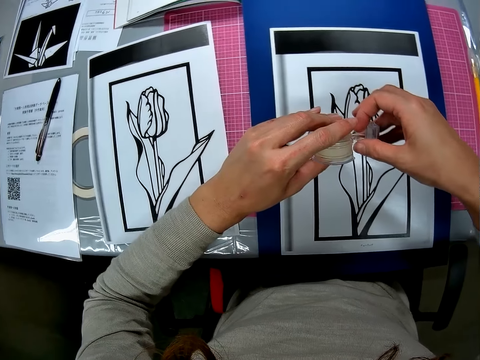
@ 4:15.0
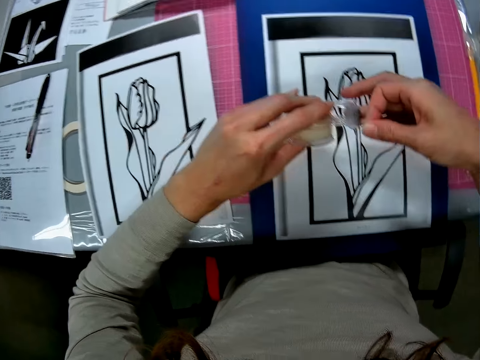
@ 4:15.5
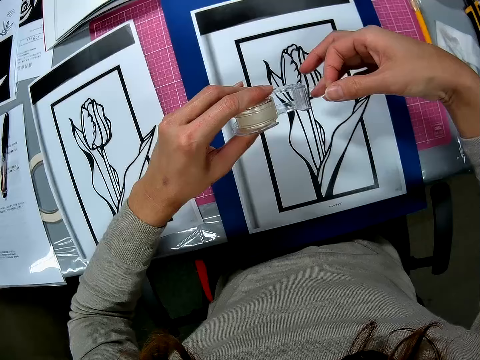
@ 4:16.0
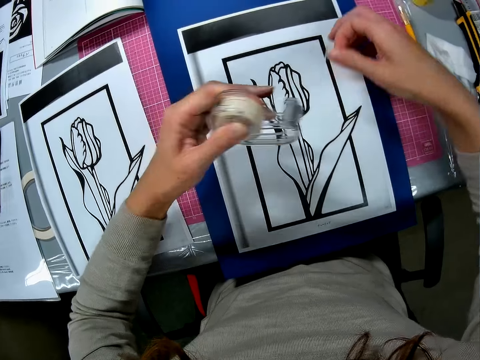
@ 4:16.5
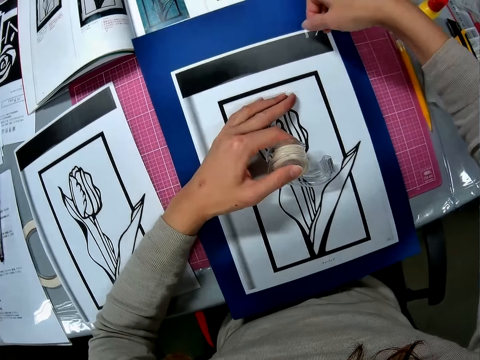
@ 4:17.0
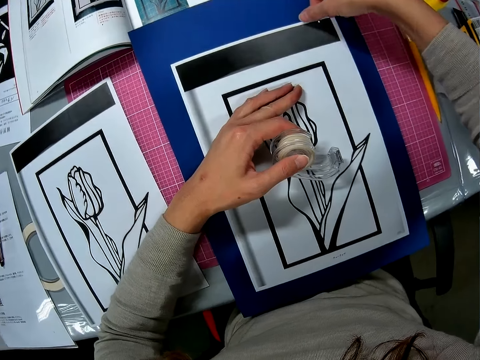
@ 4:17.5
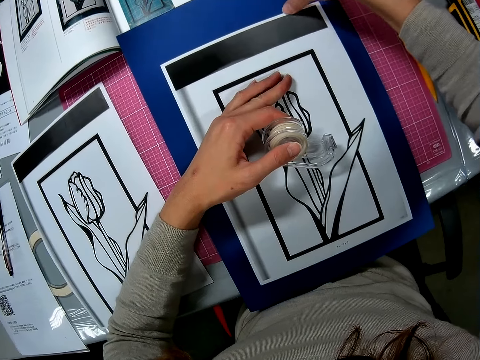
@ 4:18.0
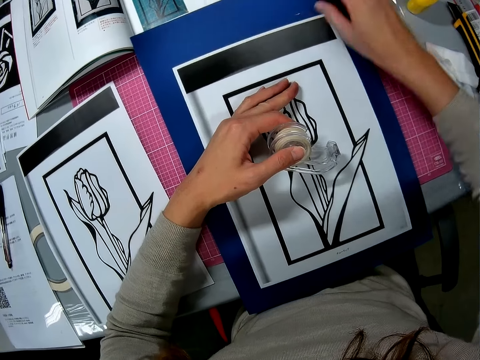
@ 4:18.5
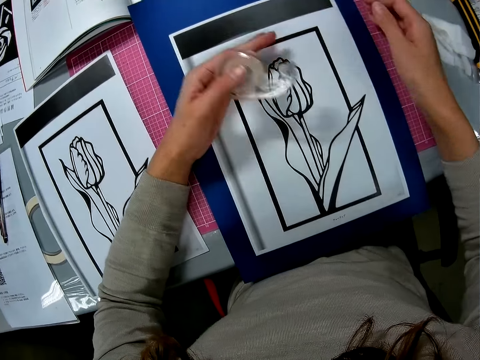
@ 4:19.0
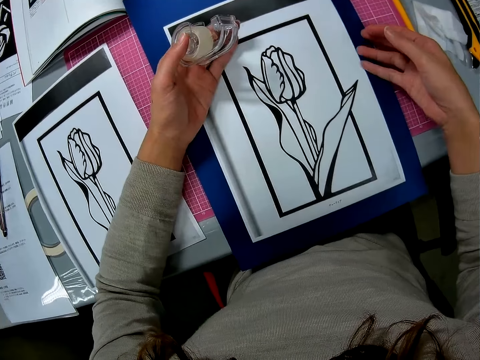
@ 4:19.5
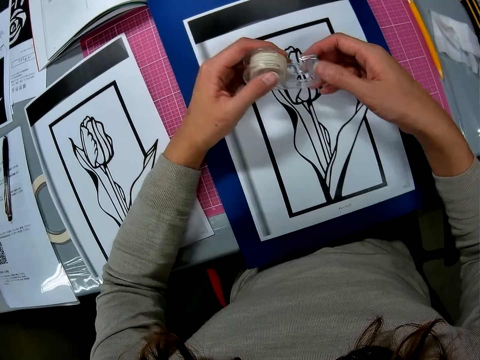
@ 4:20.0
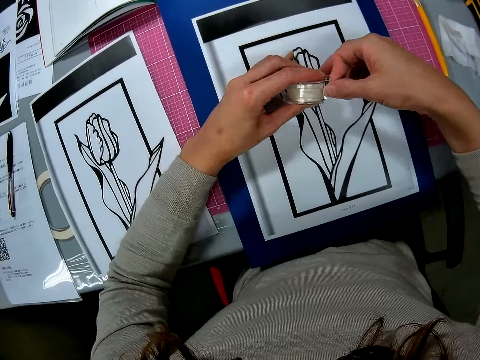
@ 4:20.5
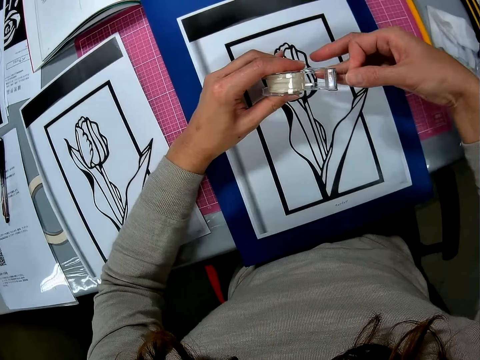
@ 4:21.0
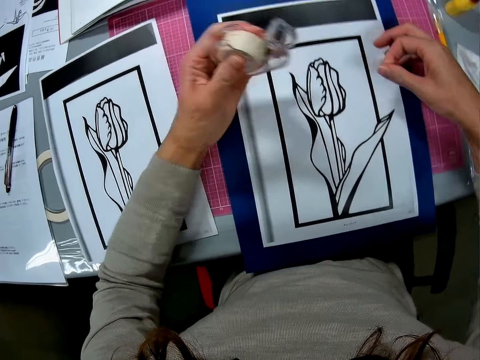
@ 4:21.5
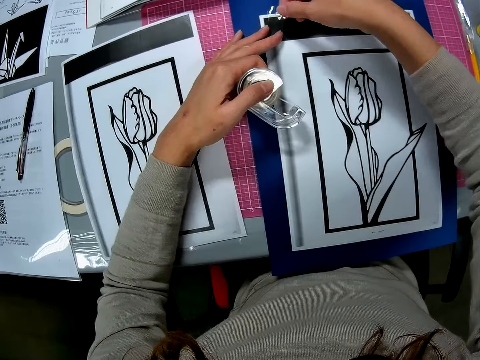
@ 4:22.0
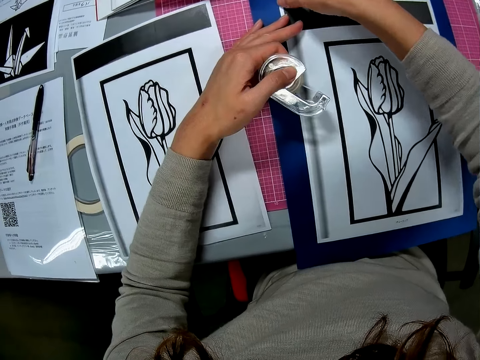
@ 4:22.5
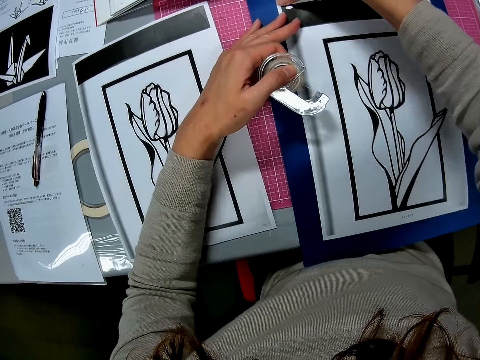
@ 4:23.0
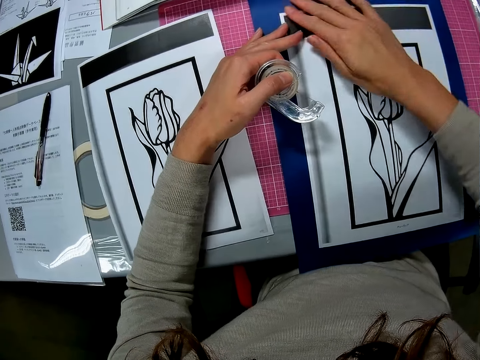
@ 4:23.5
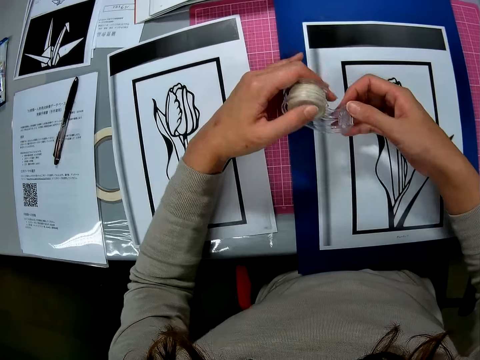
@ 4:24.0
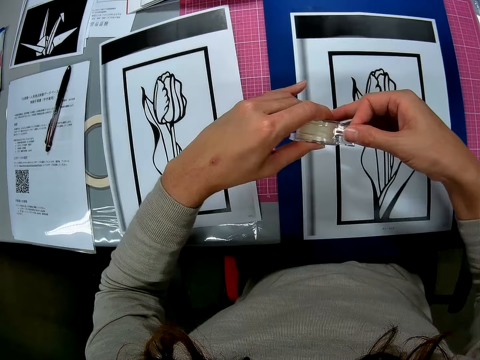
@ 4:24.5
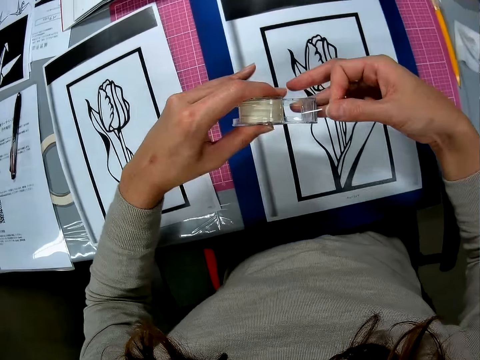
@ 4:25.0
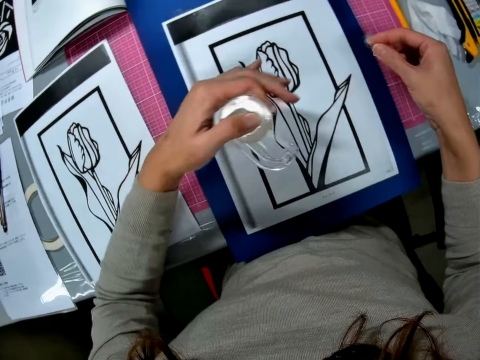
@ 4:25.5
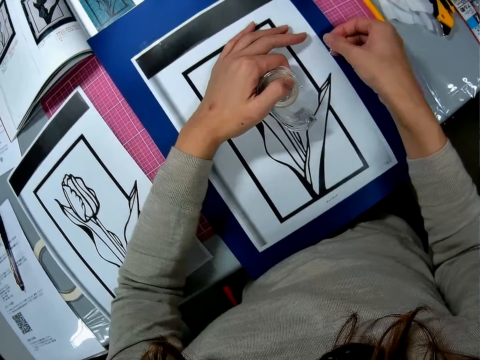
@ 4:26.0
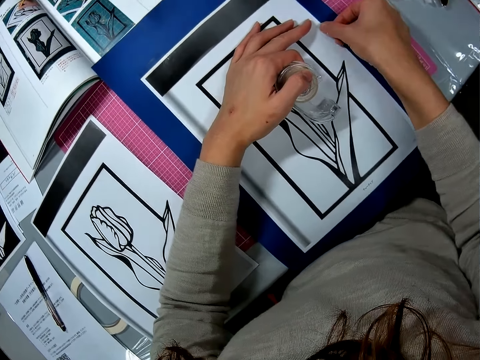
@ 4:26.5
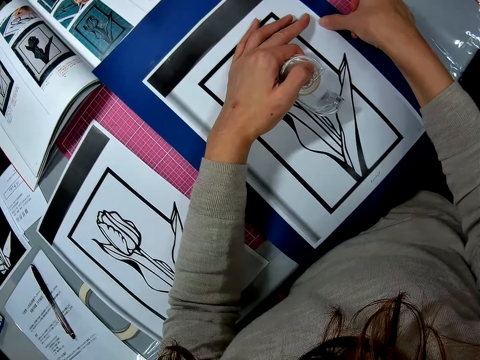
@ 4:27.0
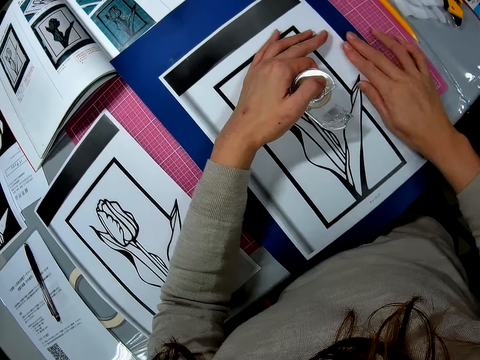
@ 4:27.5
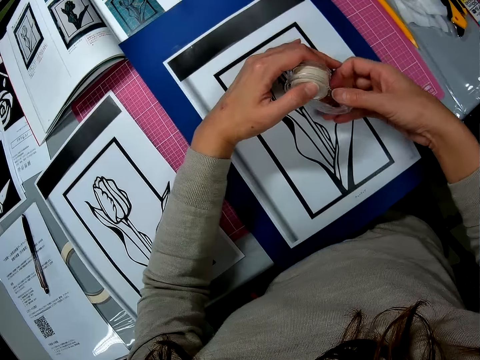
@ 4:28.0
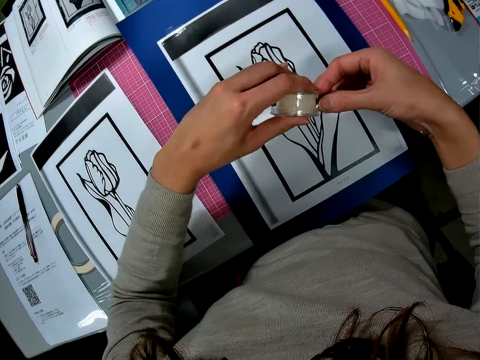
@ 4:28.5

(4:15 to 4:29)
The camera wearer takes a portion of the tape or sellotape in her hands. She tapes the picture or paper craft to the blue page of the sketchbook on the table. She takes a portion of the tape in her hands. She tapes the picture to the blue page of the sketchbook on the table. She takes a portion of the tape in her hands. She tapes the picture to the blue page of the sketchbook on the table.

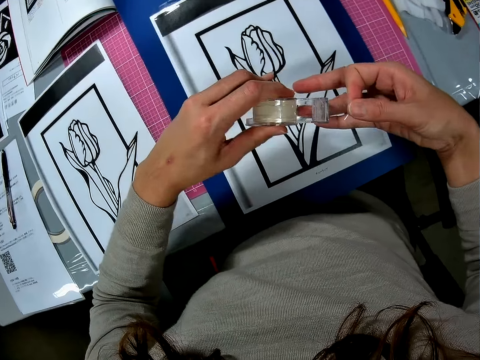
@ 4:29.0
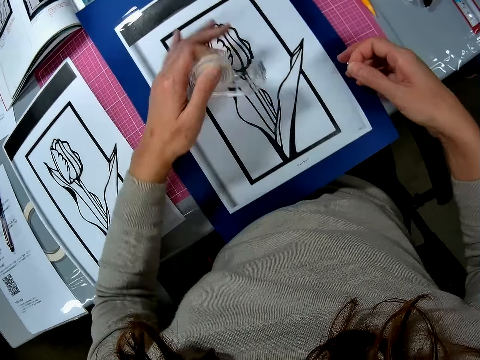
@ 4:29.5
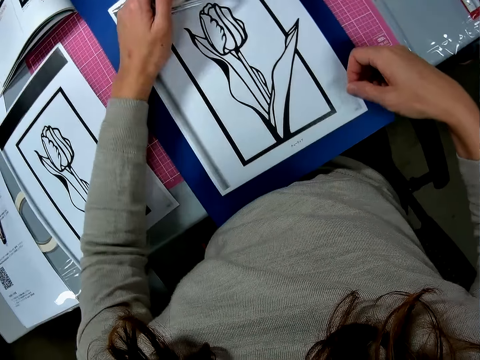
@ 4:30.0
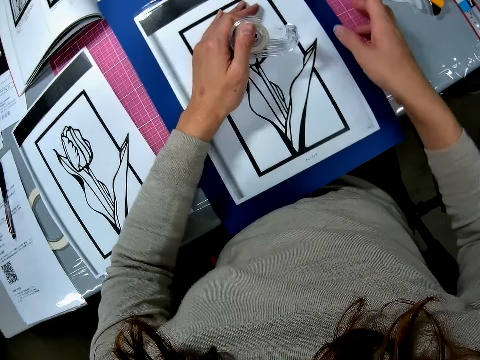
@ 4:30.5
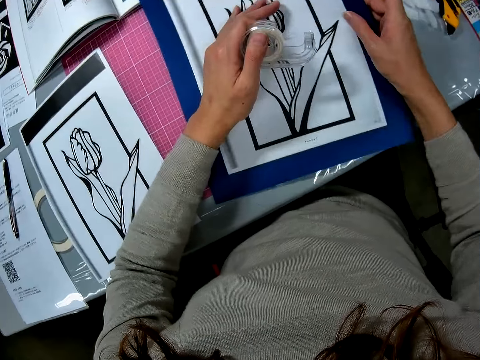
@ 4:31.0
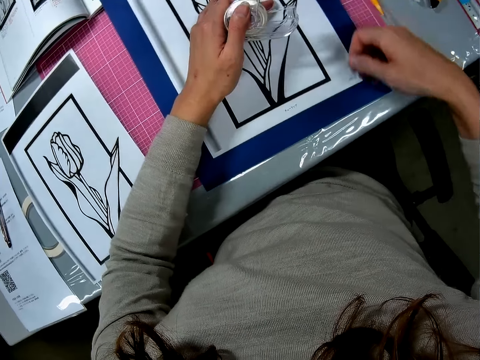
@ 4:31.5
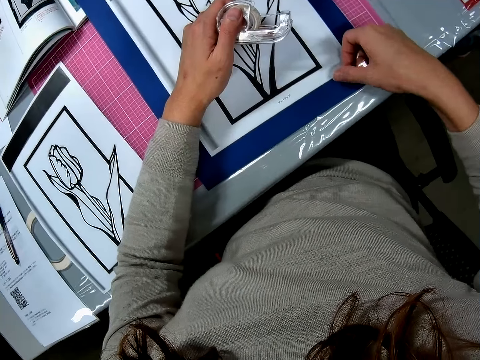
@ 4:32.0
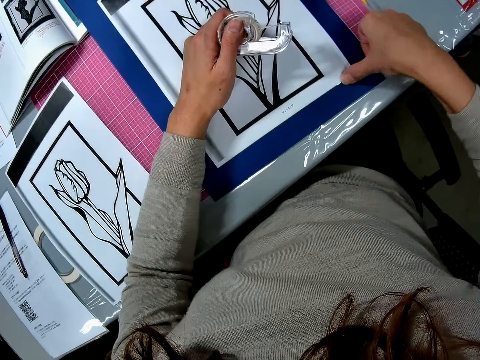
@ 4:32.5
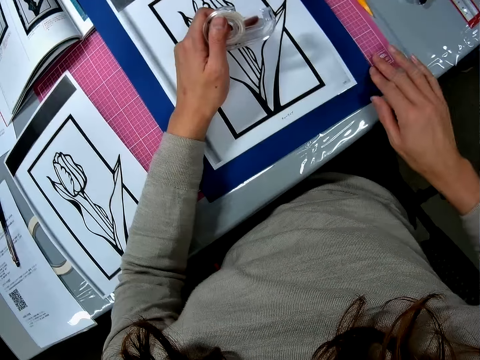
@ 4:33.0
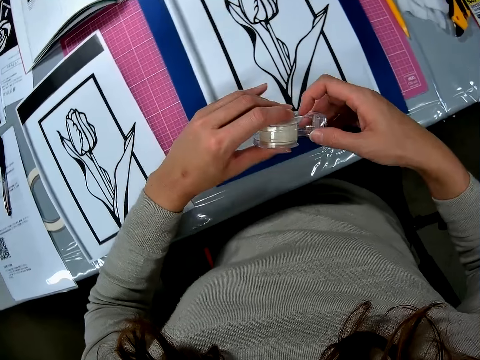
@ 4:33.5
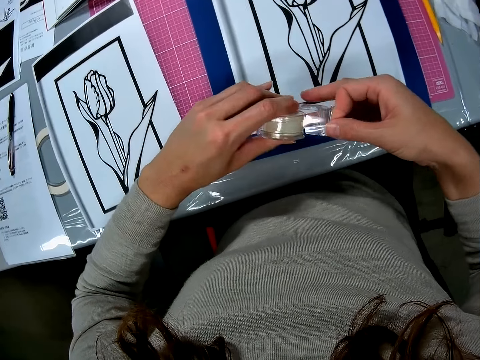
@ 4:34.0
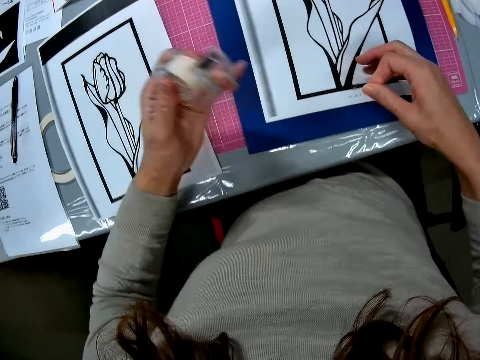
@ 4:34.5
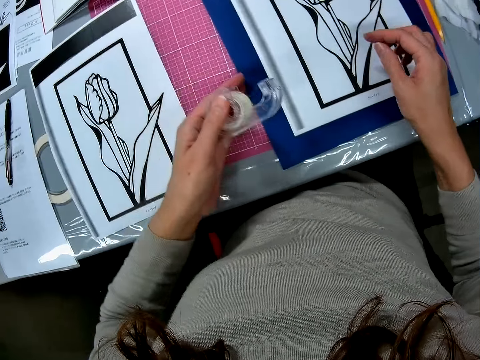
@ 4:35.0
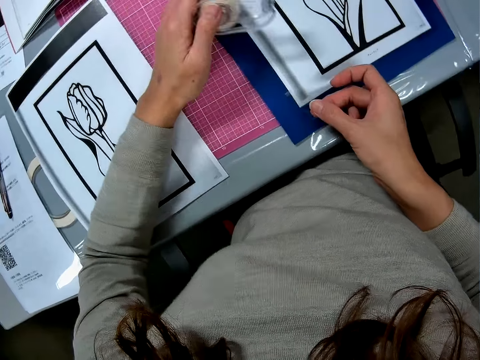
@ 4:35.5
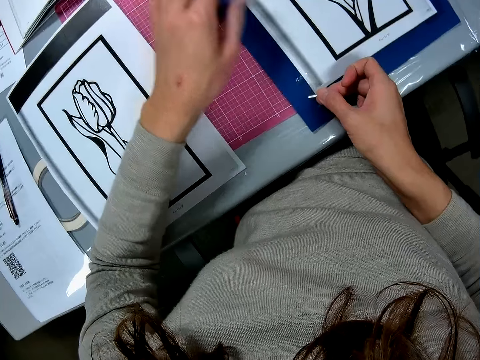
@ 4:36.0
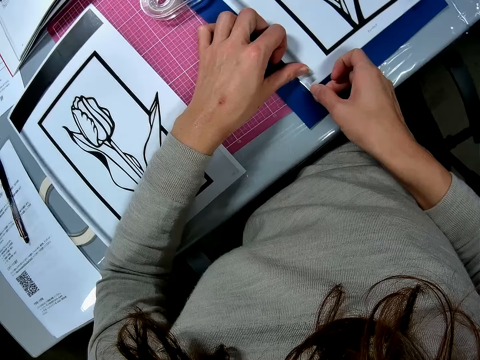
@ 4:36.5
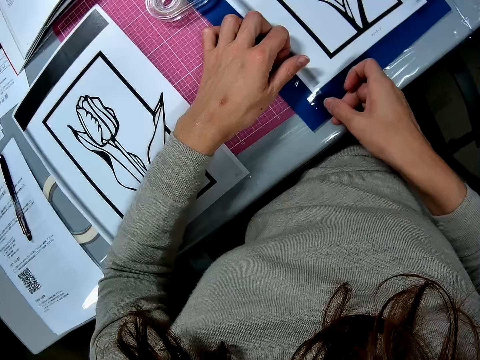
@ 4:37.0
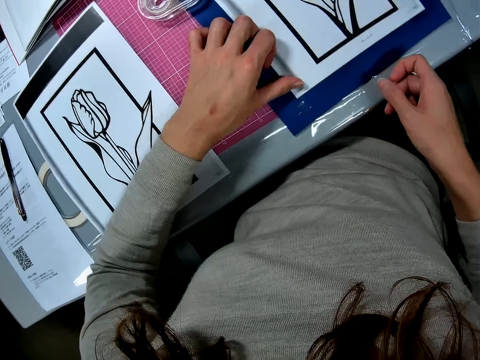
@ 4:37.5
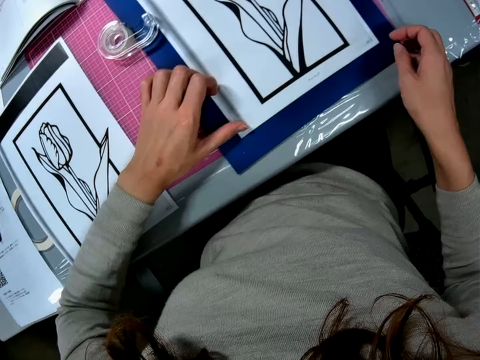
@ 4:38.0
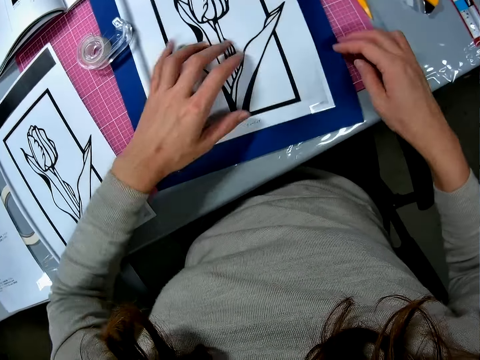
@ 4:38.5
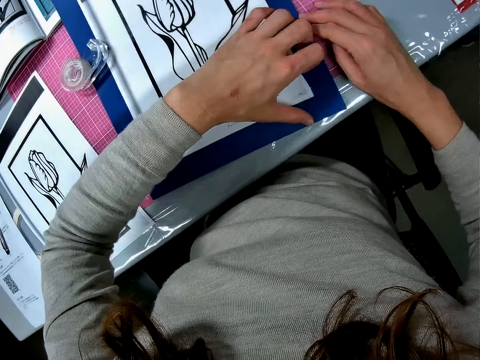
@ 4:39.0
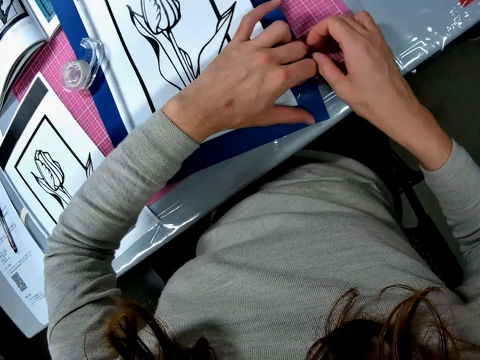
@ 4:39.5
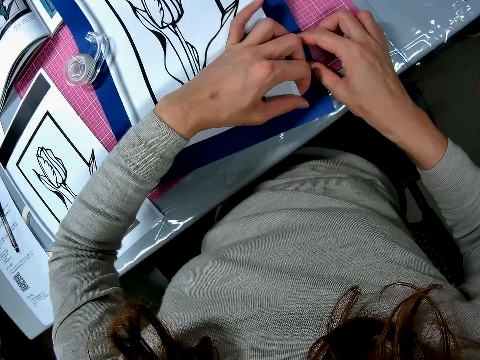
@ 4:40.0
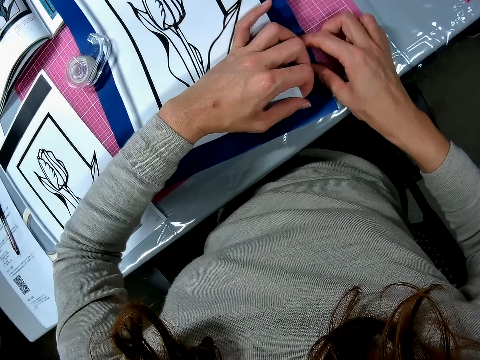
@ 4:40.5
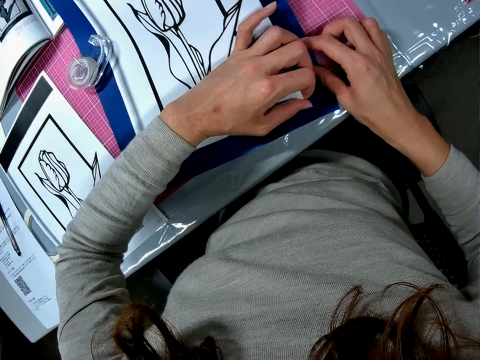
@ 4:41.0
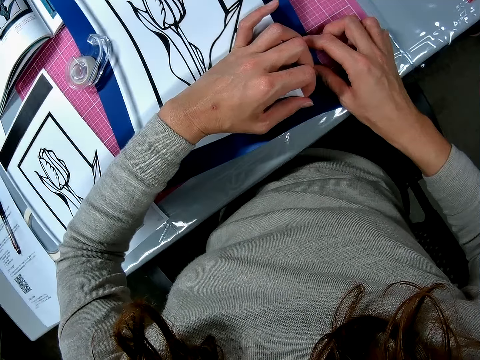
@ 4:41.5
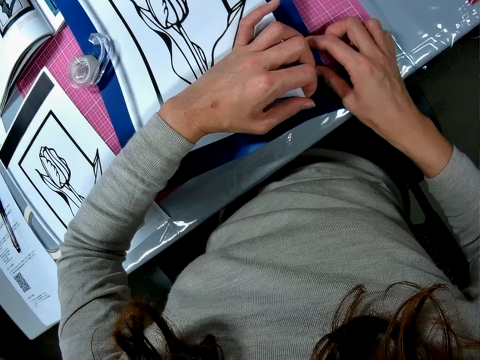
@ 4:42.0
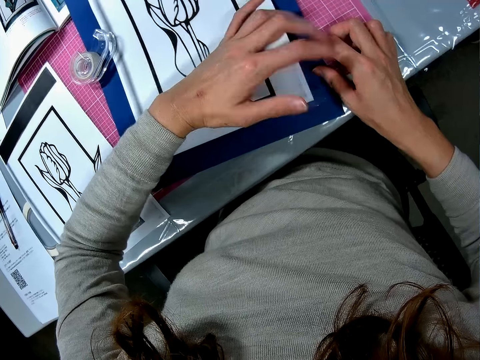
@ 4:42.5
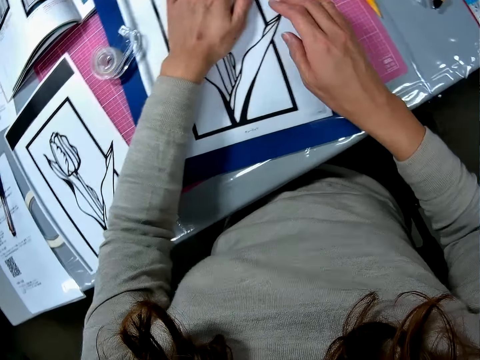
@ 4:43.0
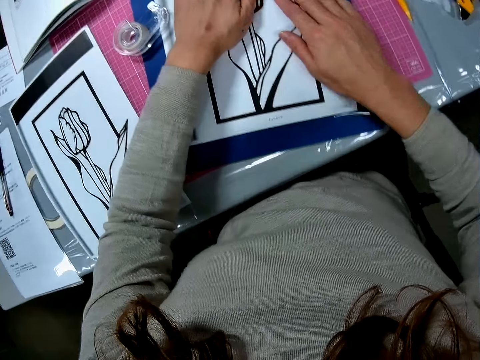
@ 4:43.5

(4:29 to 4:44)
The camera wearer takes a portion of the tape in her hands. She adjusts the picture on the table with her hand. She tapes the picture to the blue page of the sketchbook on the table. She takes a portion of the tape in her hands, drops the tape on the table, and tapes the picture to the blue page of the sketchbook on the table. She adjusts the picture on the table with her hands. She tries to remove the paper craft from the book.
